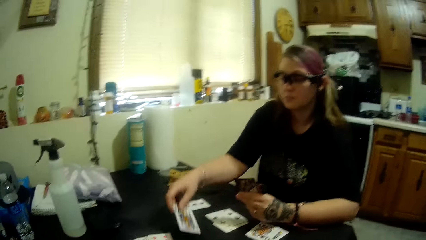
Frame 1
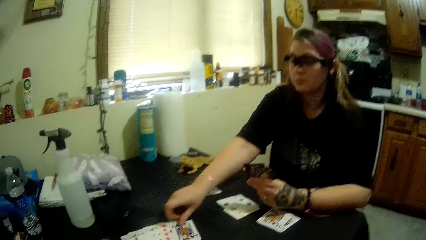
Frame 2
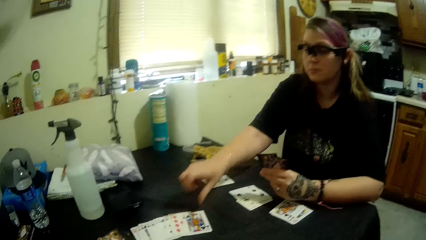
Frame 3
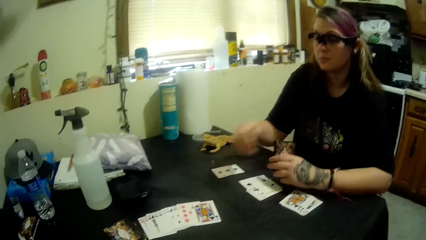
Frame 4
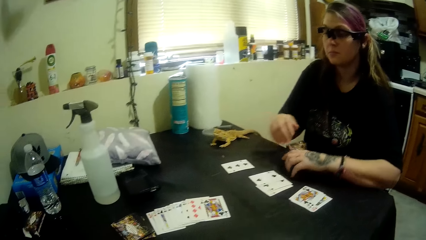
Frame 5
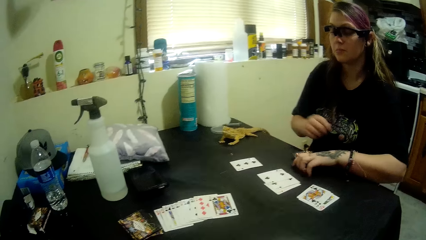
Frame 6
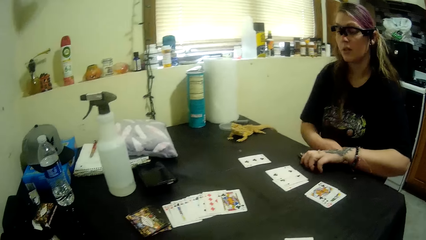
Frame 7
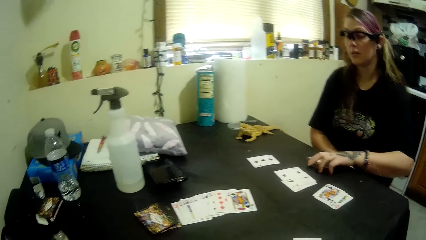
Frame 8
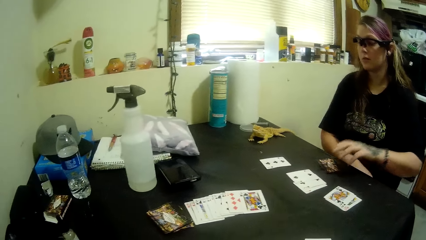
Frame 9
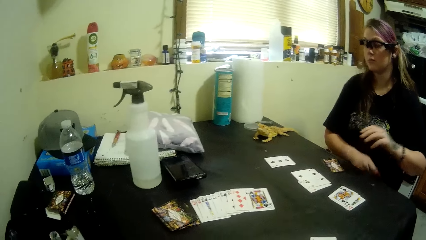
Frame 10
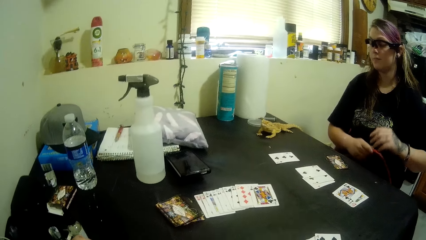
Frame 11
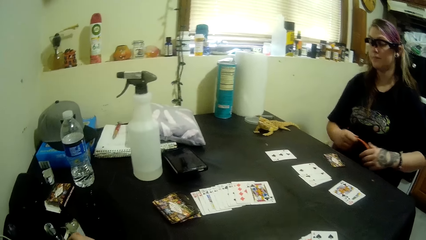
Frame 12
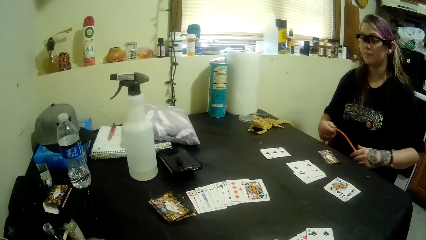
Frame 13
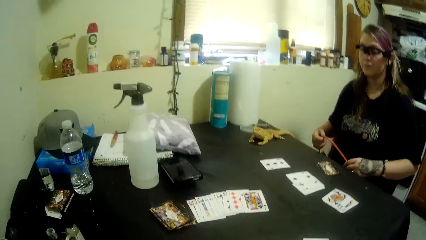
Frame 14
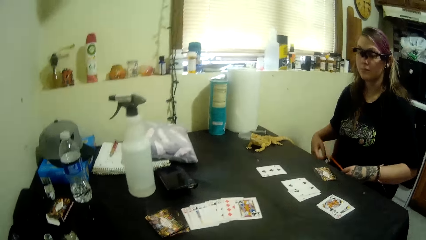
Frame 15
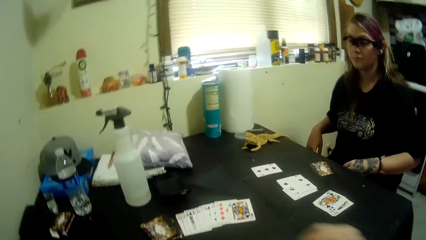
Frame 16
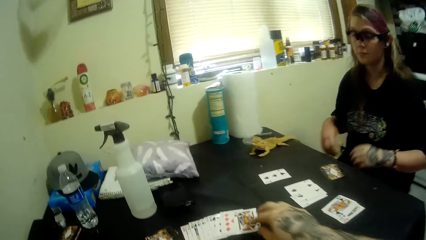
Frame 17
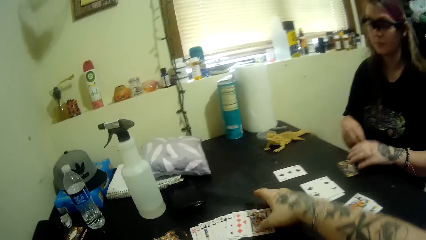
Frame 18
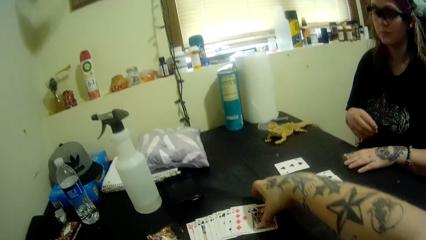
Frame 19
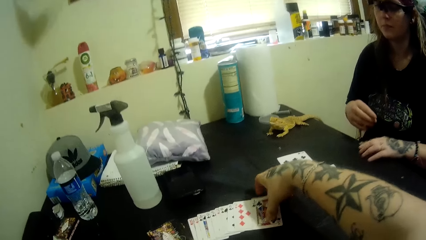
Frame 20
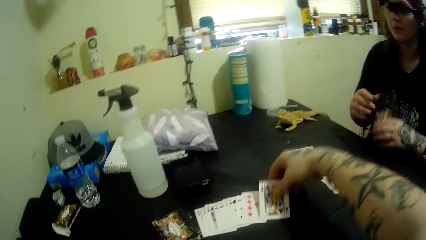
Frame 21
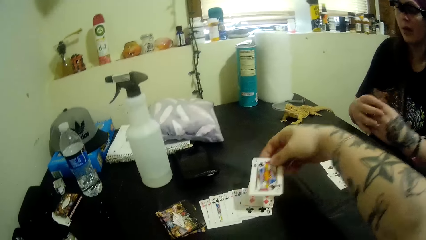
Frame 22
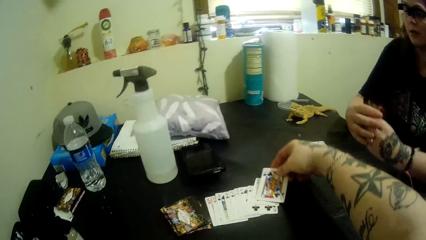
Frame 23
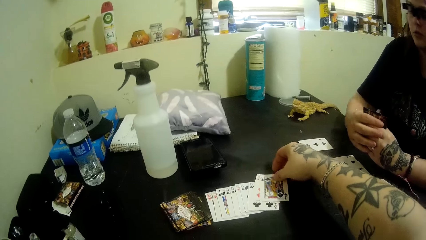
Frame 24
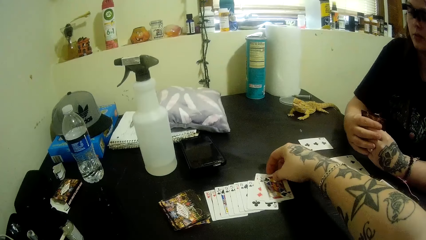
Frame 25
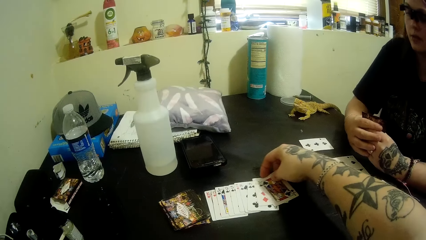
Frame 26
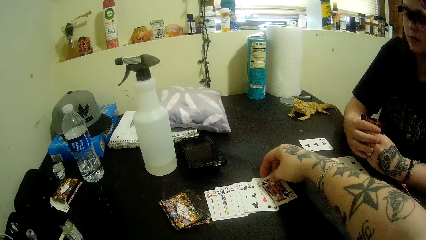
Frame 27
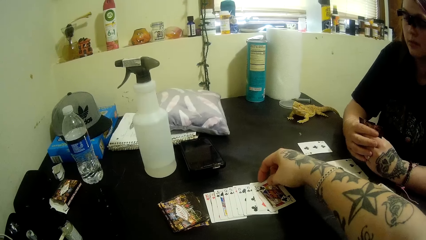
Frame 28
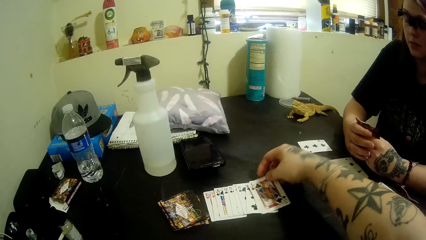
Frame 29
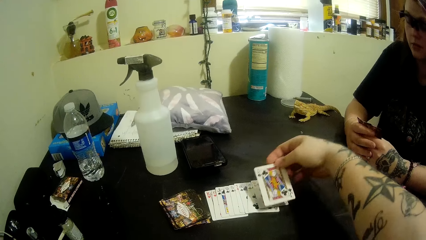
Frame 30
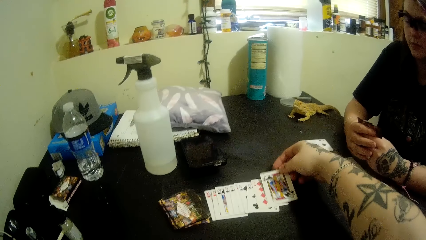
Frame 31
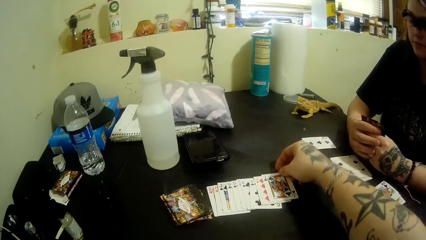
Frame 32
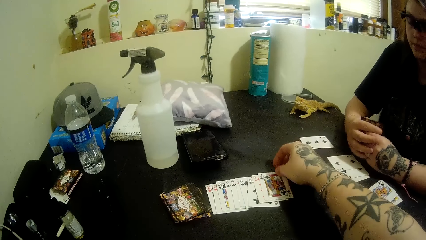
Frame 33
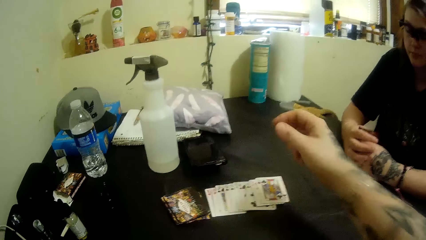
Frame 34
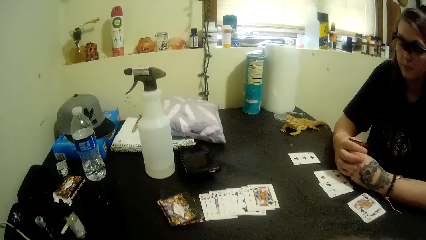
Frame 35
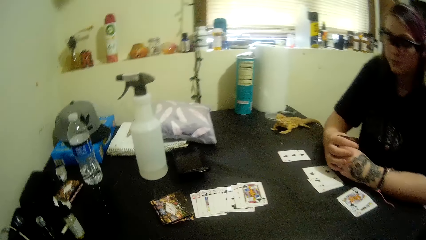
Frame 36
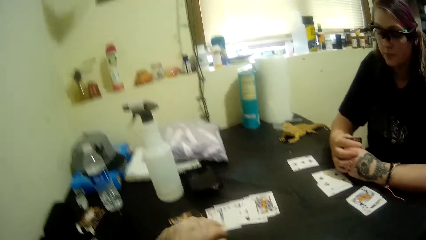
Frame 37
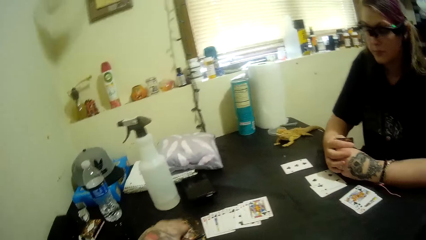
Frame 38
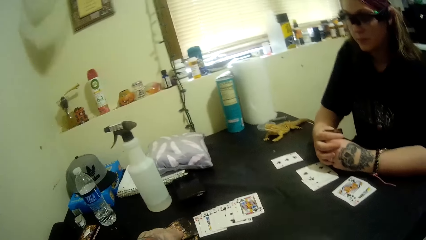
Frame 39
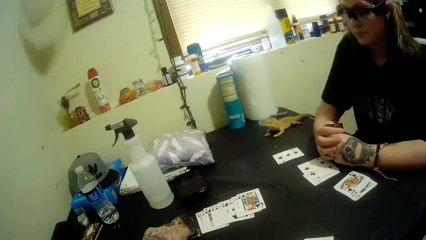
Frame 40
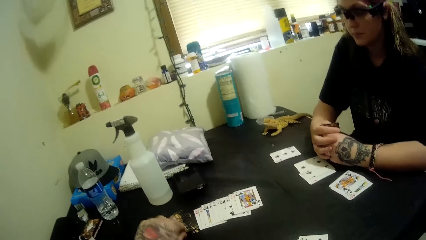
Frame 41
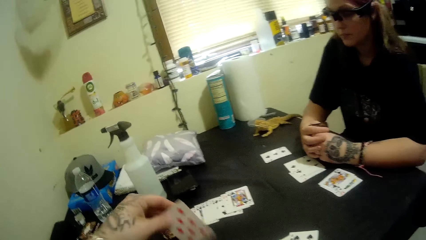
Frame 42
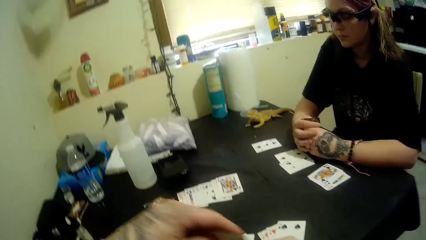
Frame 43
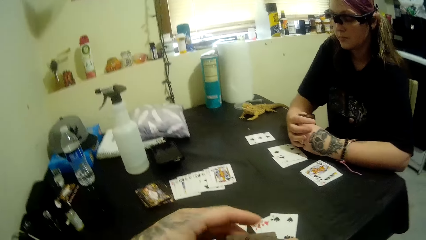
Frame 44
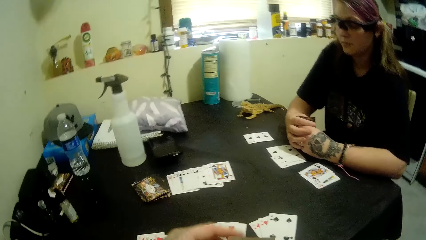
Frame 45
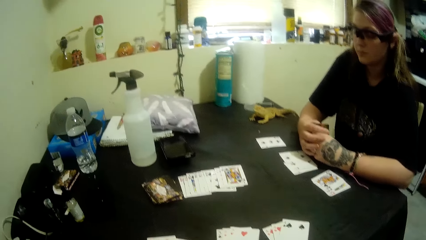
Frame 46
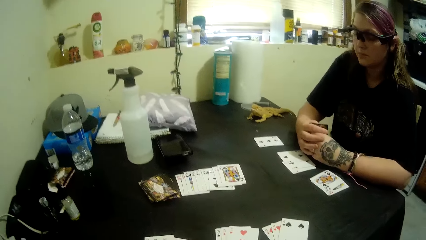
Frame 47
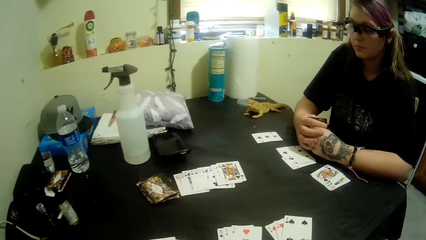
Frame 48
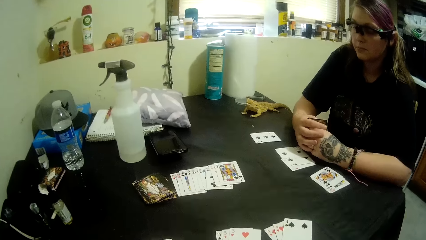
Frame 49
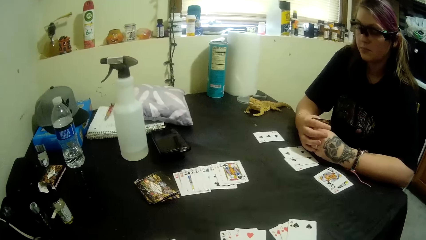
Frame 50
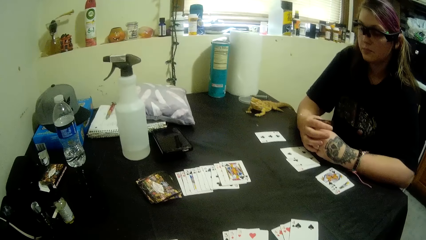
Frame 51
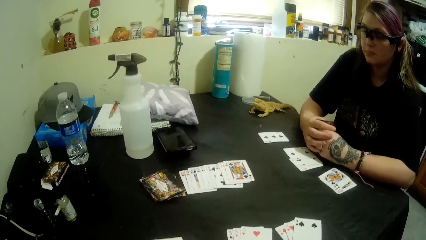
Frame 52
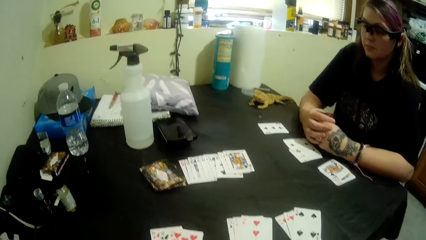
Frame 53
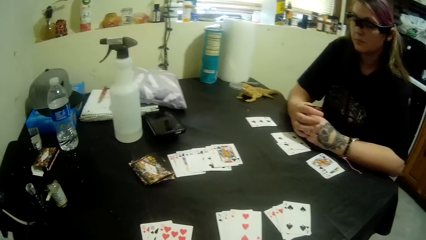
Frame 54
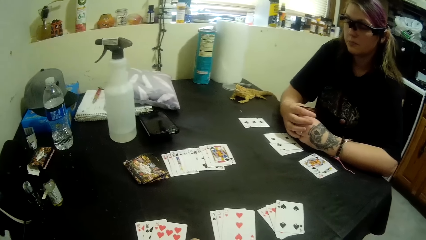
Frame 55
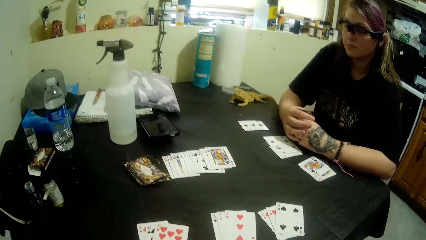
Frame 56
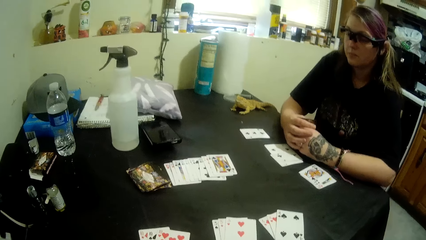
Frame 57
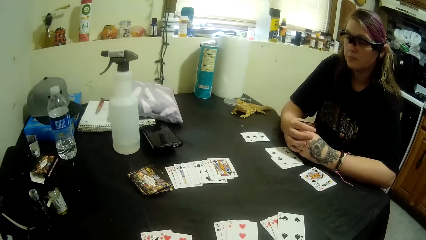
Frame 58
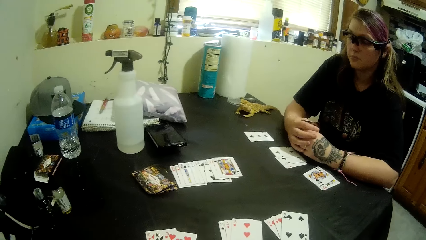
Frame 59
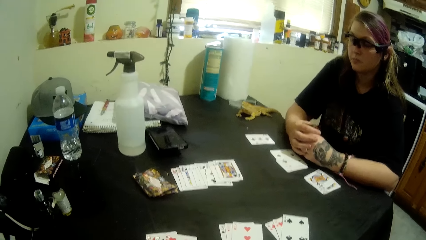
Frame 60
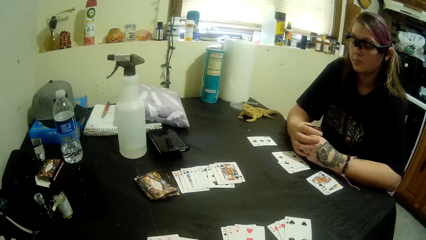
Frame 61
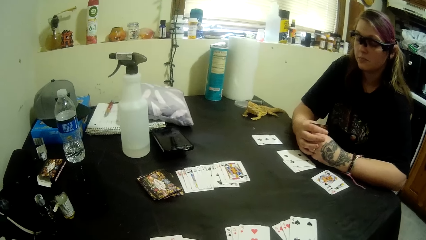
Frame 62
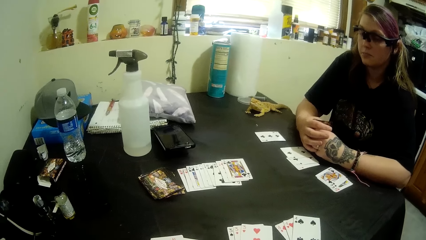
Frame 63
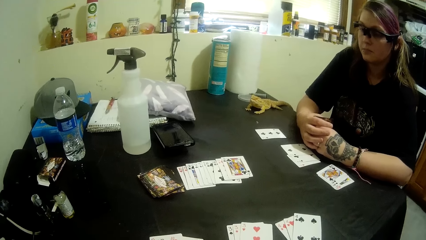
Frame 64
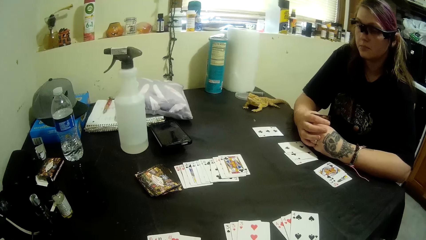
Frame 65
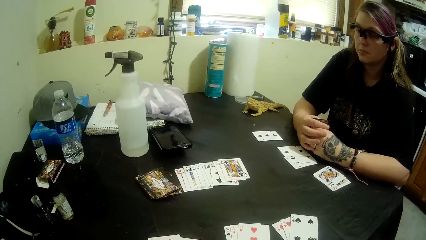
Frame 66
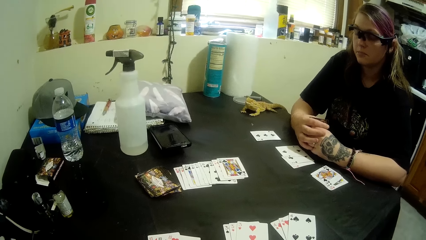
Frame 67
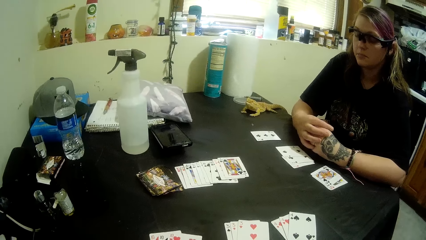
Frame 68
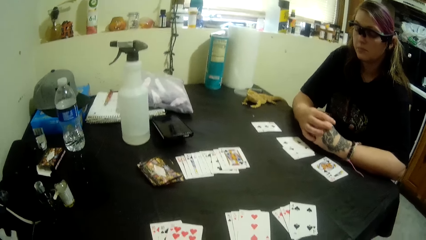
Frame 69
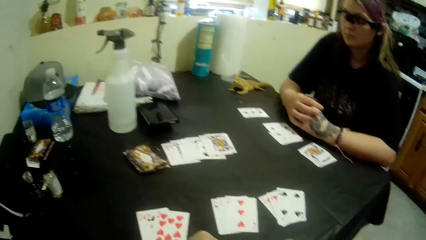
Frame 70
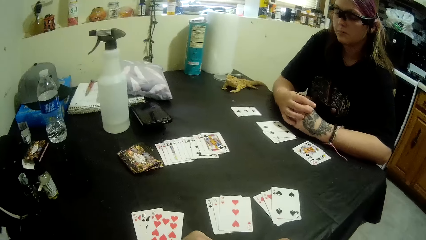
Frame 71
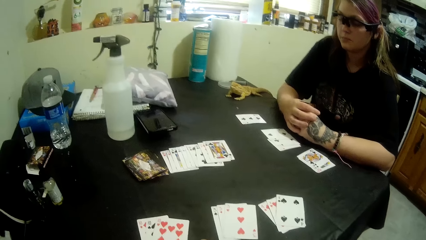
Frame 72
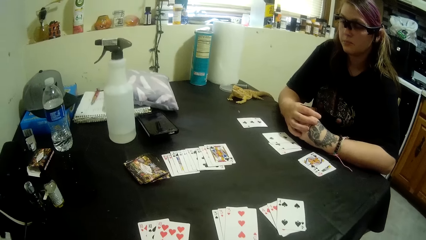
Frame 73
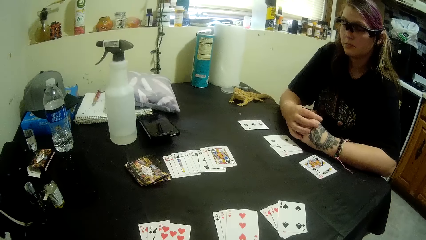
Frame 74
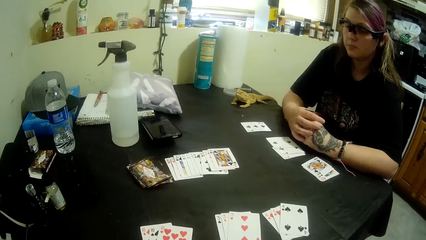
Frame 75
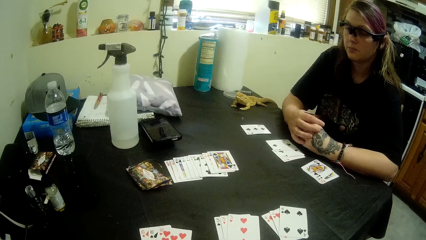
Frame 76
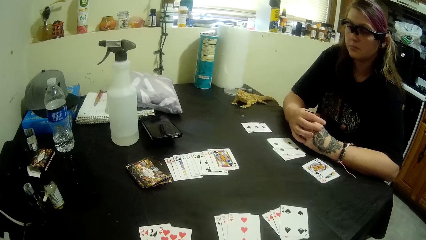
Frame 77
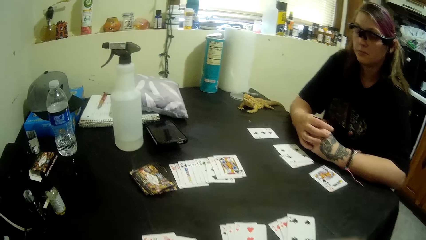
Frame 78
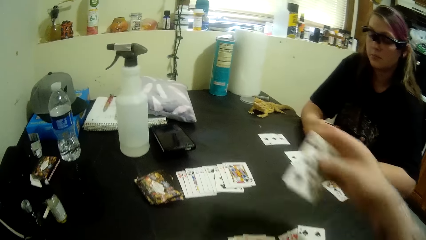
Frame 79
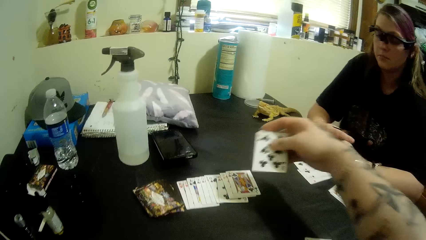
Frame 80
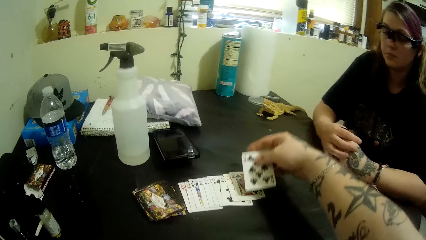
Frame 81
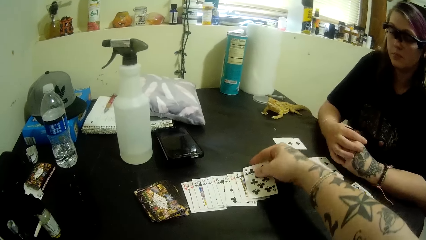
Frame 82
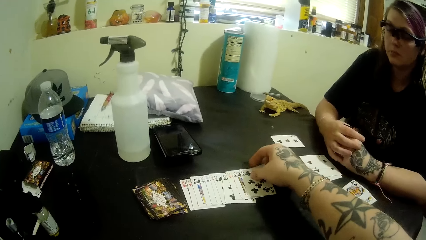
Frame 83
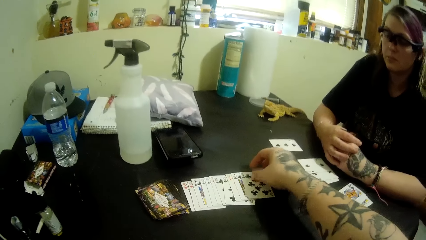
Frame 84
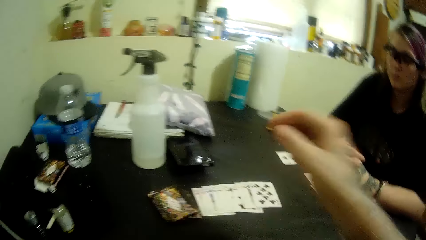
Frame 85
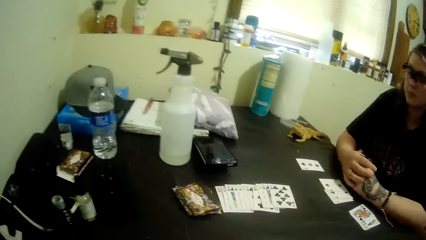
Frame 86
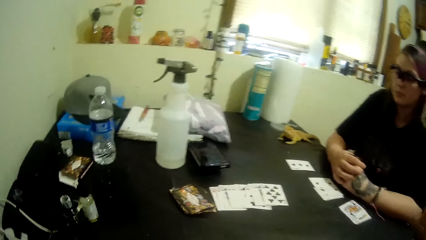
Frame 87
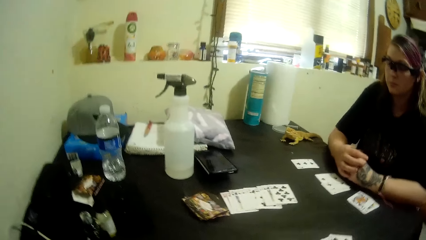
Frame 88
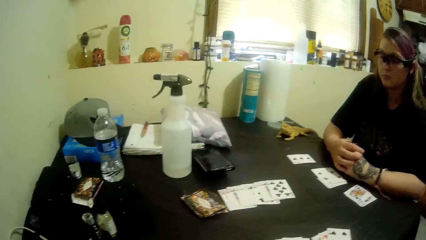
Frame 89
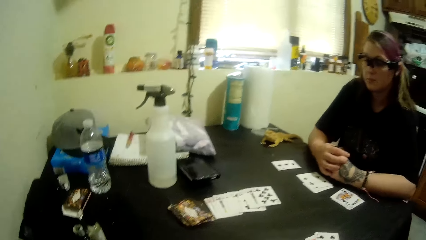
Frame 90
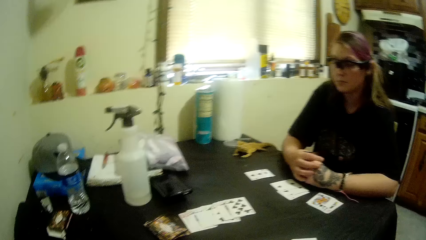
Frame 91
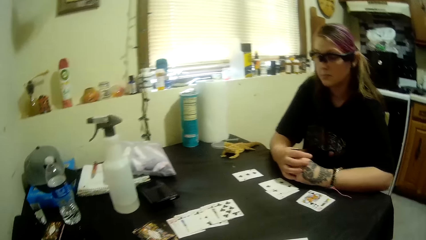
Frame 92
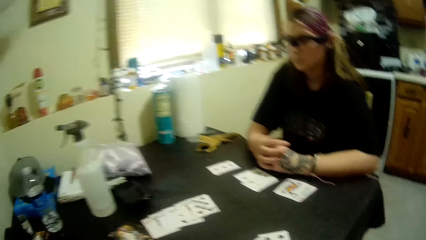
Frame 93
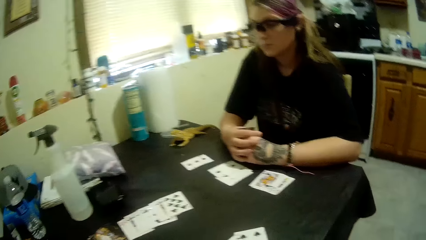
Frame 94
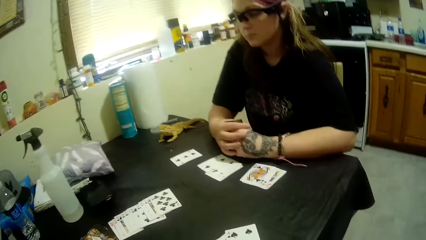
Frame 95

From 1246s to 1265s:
The lady puts a J on the table. The lady adjusts the hose on her lap. The camera wearer arranges cards on the table. They pick up a card. They put an 8 of clubs on the table.
